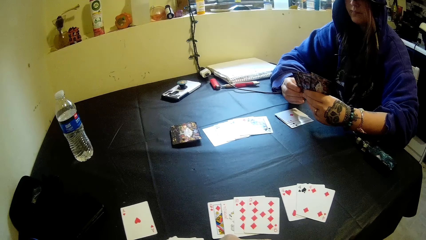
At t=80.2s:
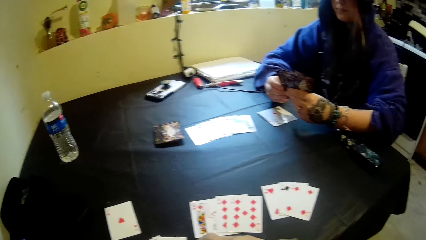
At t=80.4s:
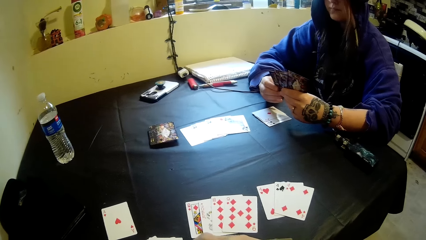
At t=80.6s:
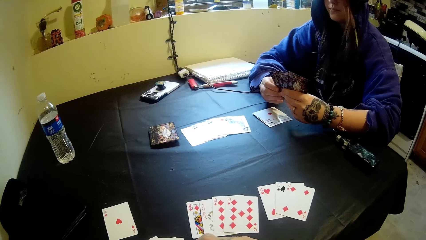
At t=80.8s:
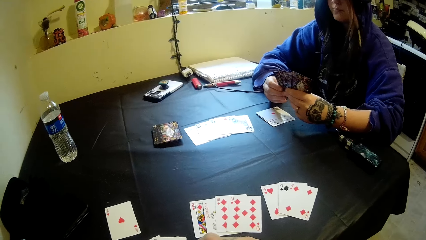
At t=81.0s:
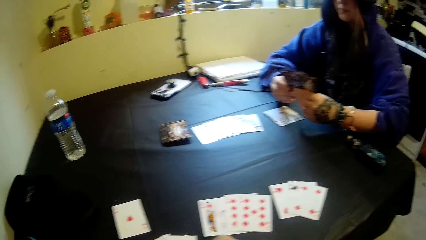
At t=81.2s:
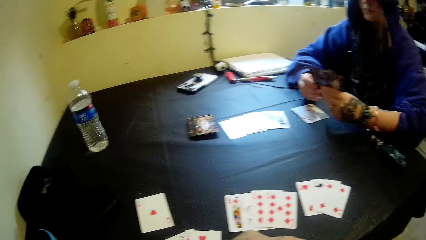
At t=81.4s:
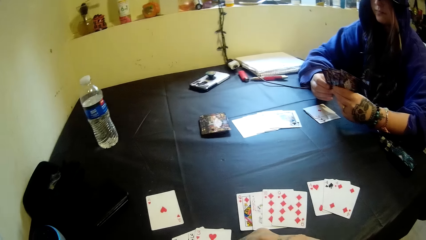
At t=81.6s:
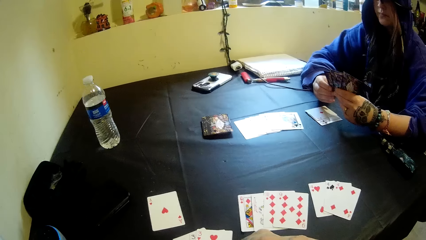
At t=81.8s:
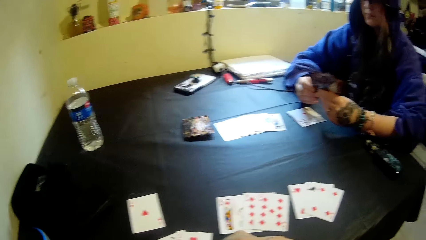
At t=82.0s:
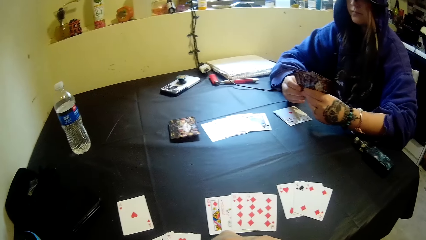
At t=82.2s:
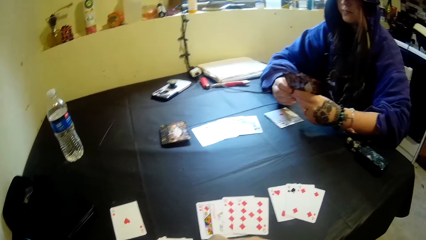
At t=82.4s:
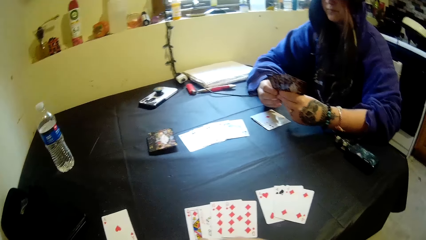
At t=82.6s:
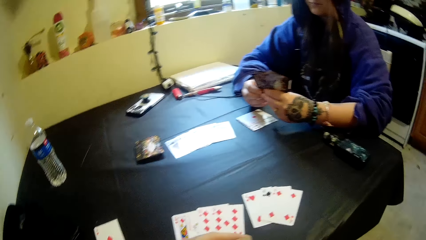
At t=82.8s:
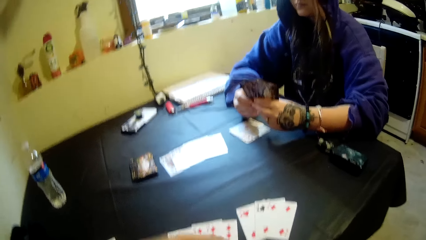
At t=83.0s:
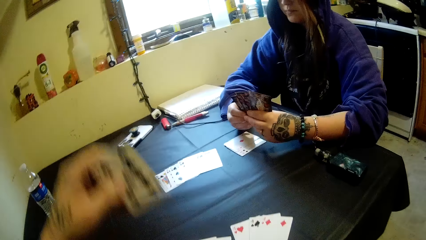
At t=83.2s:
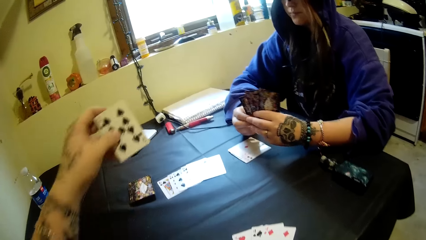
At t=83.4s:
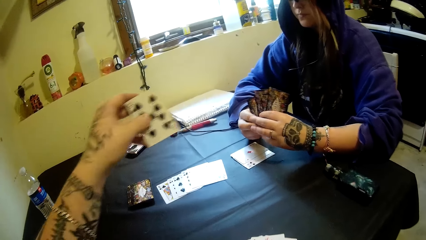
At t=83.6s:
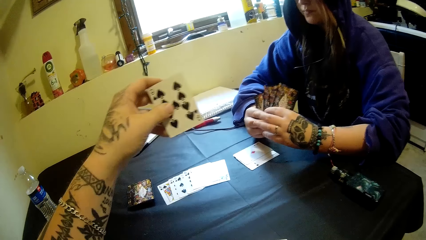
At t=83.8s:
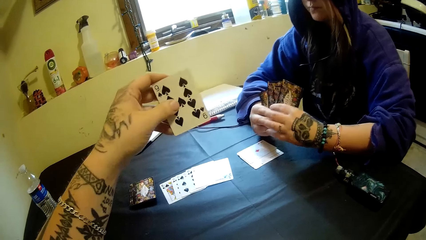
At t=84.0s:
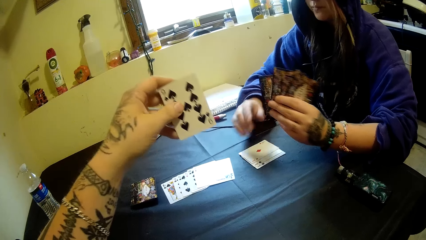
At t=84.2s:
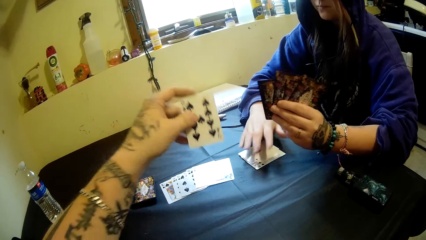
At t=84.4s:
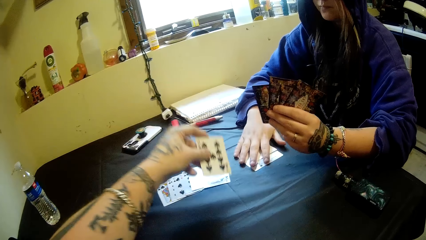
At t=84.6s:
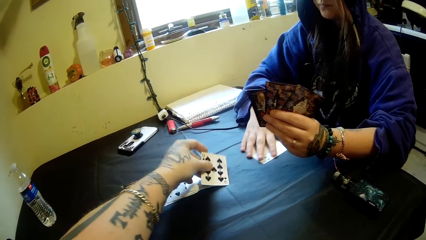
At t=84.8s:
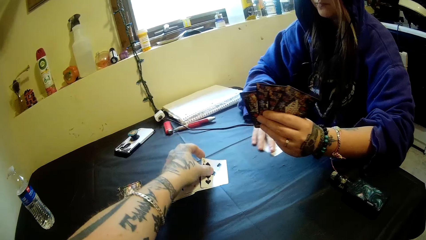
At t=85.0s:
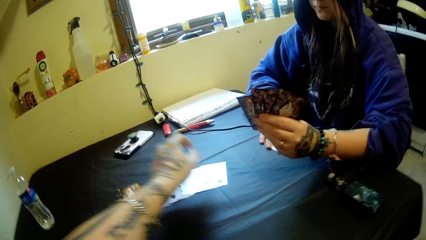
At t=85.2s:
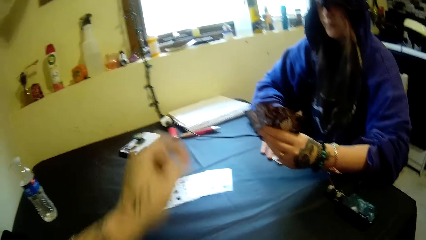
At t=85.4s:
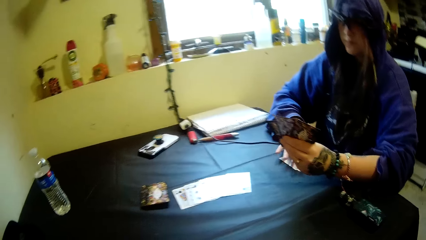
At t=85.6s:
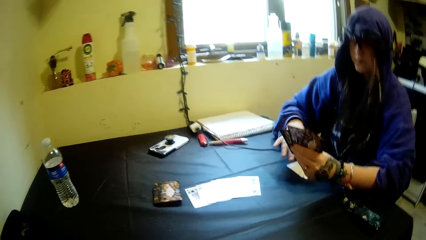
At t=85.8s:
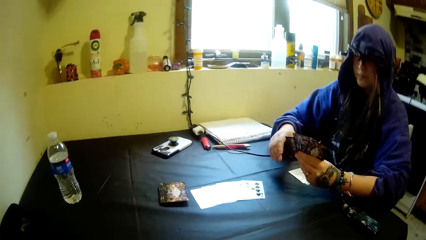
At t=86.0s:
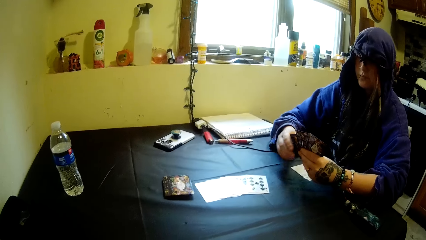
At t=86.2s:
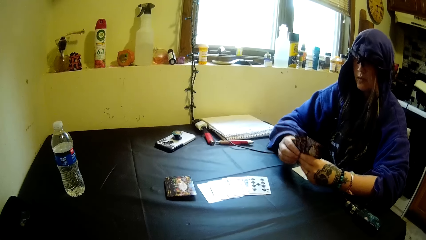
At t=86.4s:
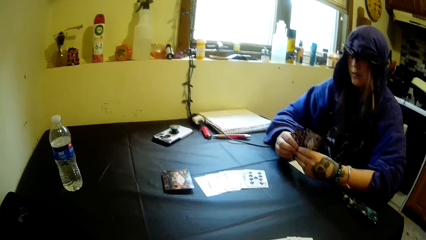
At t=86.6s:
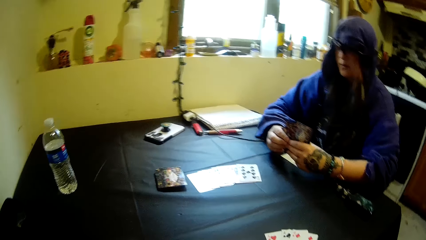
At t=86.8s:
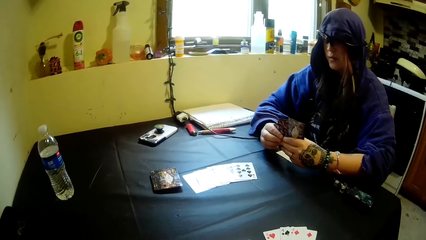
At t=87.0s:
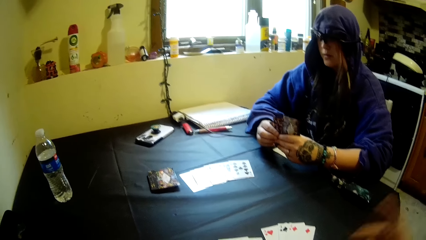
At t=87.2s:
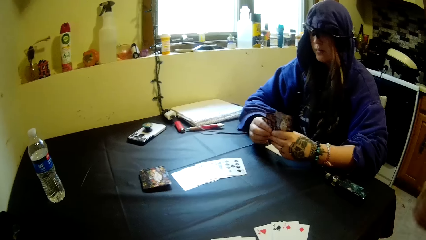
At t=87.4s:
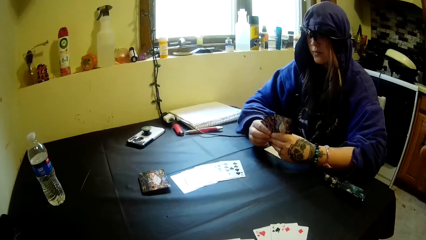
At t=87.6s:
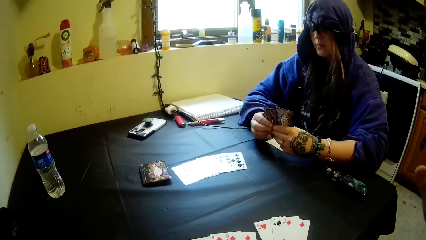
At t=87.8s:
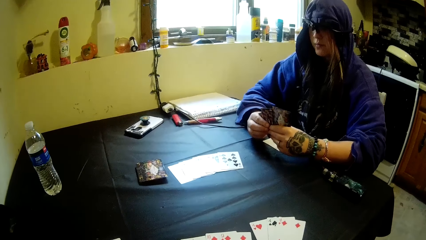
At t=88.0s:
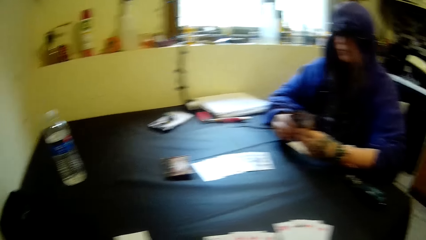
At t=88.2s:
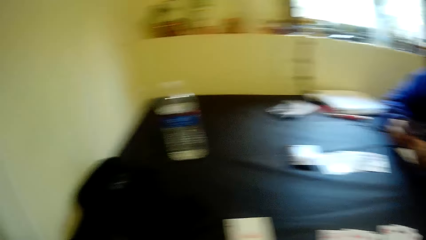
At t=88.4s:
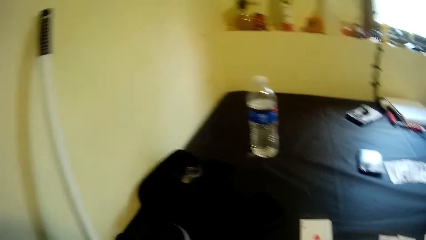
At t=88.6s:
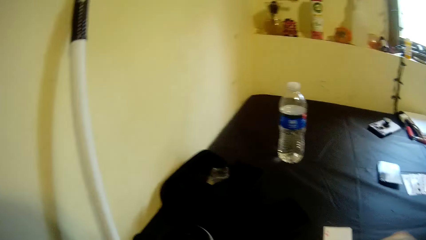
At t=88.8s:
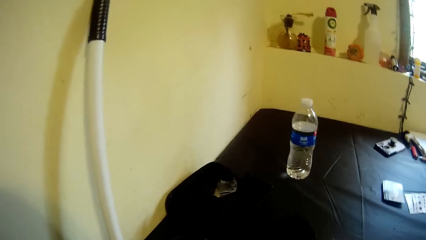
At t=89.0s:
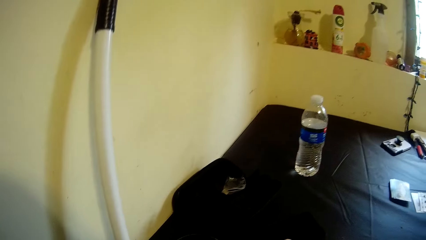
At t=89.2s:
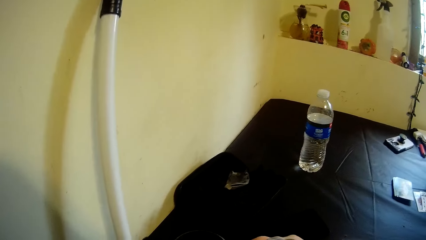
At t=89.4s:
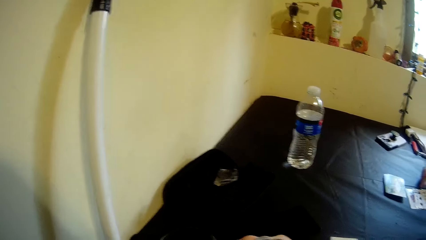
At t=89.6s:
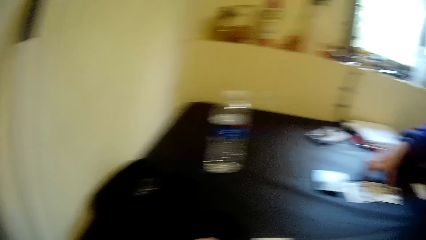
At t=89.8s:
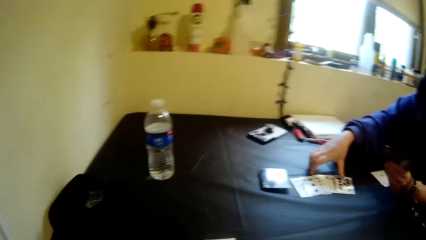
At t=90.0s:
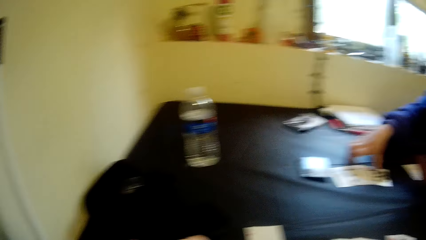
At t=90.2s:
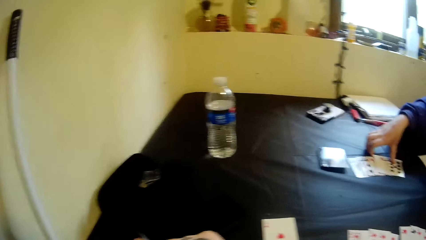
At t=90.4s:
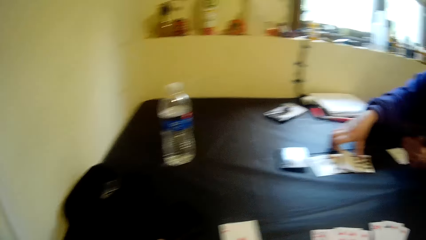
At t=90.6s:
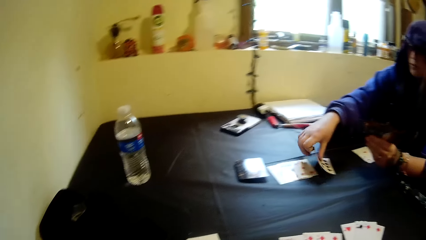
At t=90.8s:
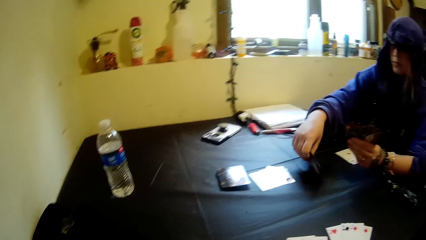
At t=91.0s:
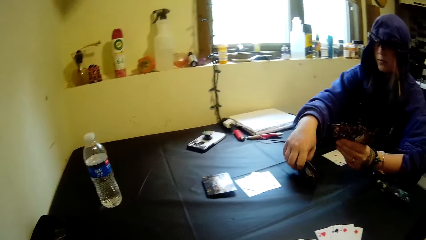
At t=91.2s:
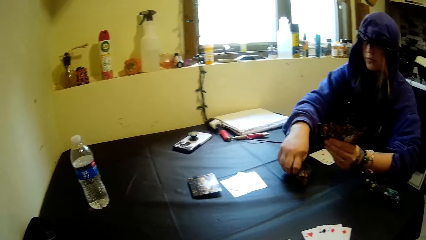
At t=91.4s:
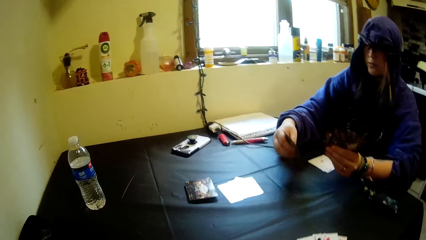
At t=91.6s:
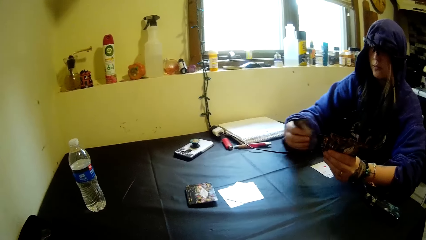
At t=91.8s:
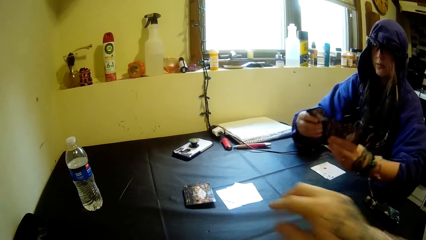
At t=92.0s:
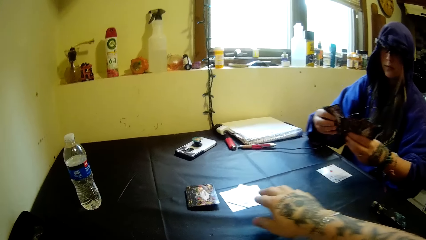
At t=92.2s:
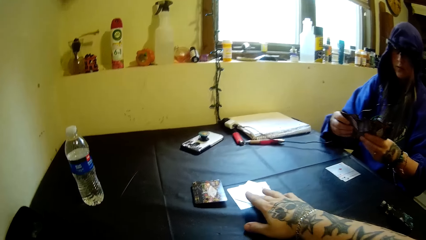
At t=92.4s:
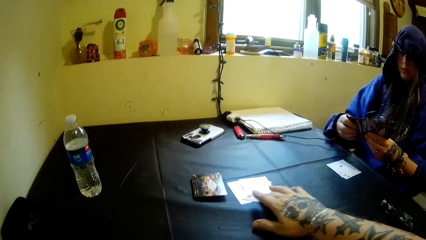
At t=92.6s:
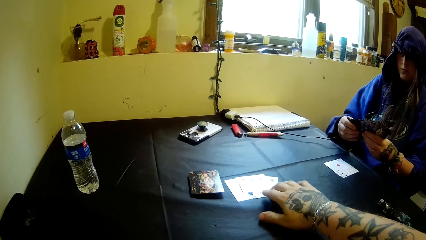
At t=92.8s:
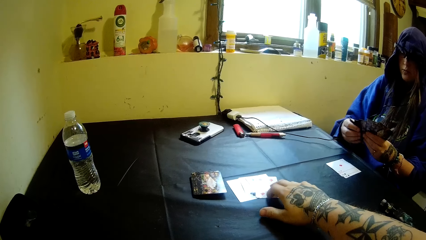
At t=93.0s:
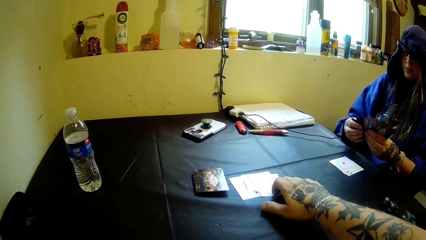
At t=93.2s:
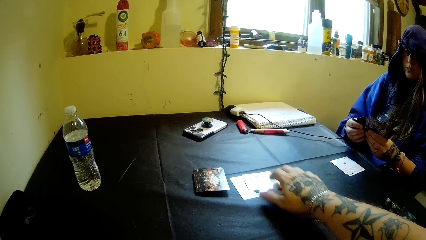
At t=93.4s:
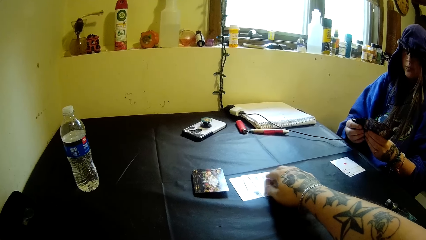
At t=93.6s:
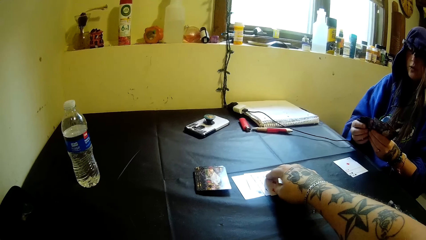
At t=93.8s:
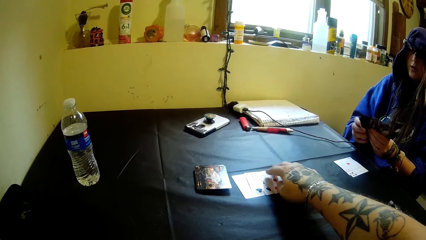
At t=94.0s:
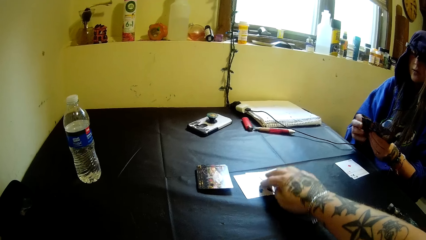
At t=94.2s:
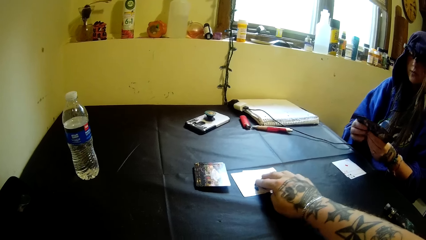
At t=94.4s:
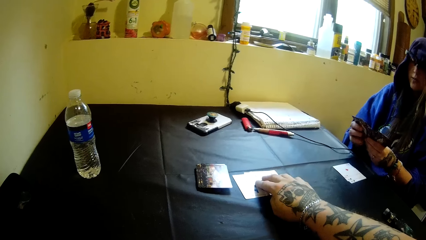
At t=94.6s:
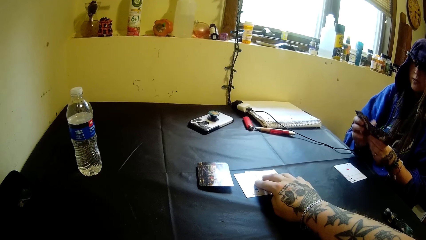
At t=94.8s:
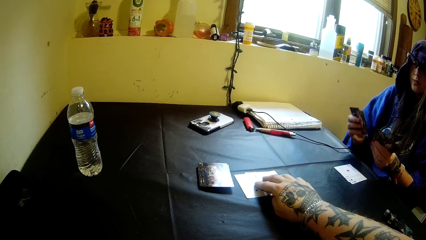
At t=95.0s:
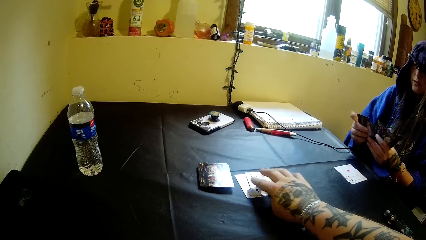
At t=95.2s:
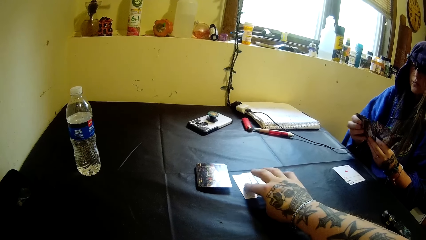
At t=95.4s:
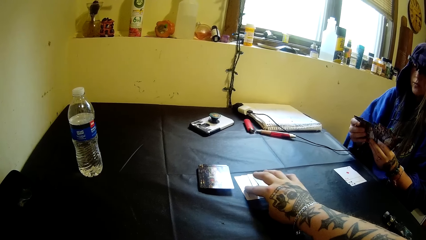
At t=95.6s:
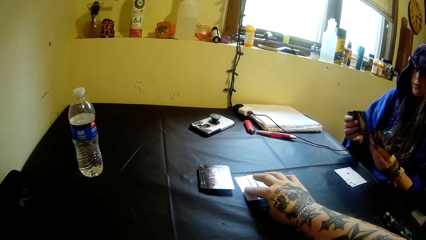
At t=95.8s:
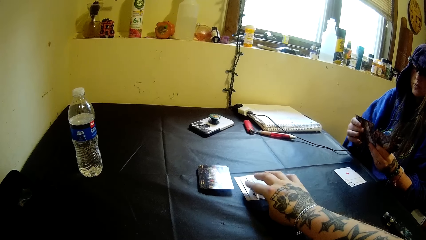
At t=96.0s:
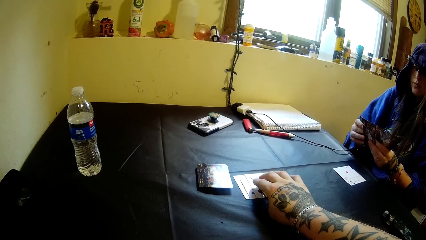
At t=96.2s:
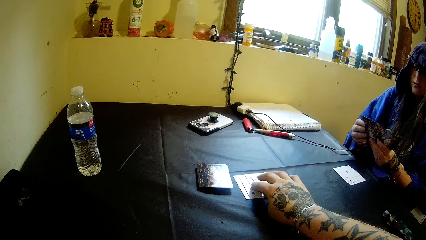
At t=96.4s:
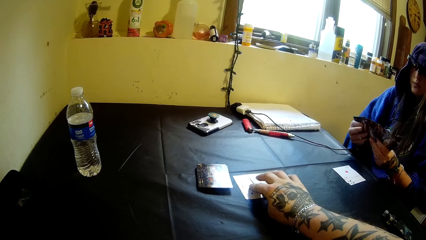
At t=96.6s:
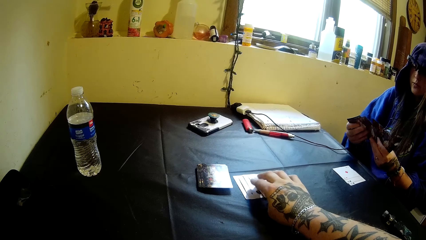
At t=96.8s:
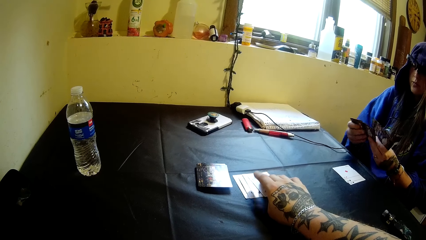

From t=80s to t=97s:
The camera wearer puts a card on the table. They touch their face and look aside. A person takes a card from the table. The camera wearer arranges the cards on the table.
